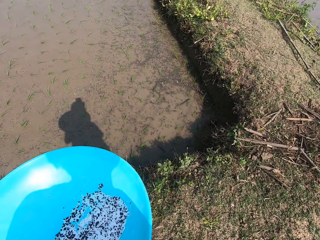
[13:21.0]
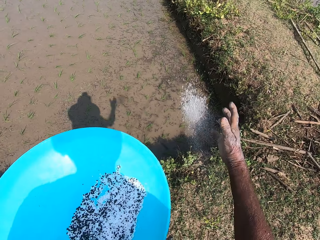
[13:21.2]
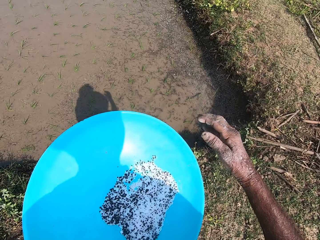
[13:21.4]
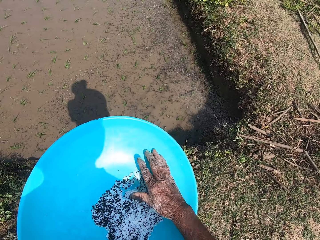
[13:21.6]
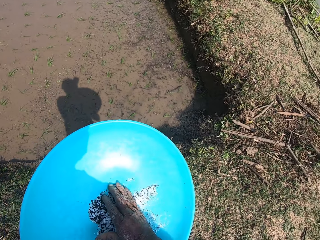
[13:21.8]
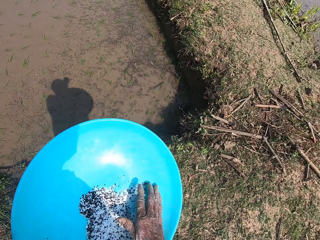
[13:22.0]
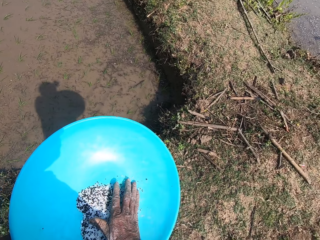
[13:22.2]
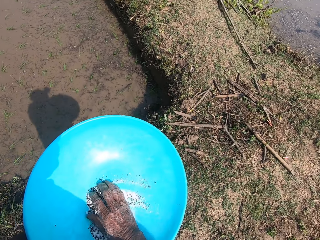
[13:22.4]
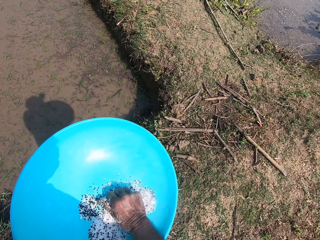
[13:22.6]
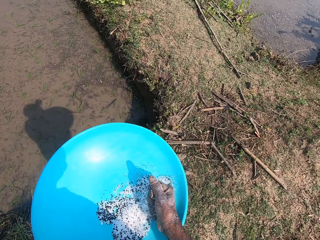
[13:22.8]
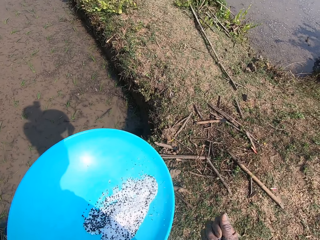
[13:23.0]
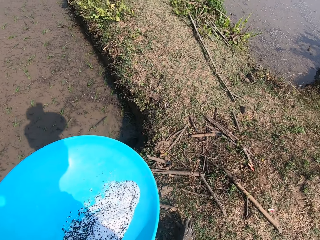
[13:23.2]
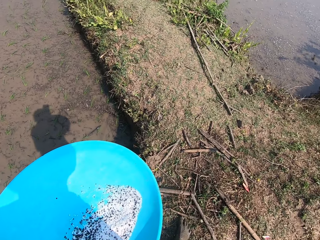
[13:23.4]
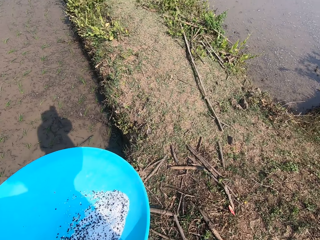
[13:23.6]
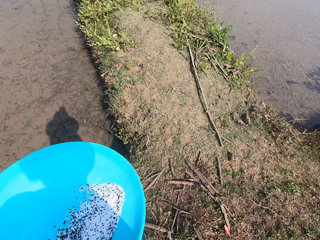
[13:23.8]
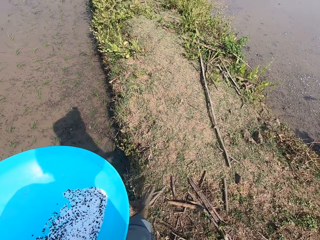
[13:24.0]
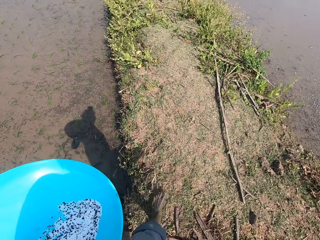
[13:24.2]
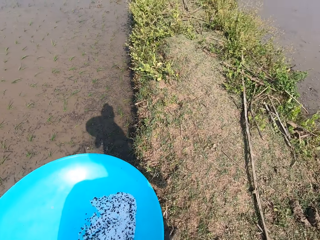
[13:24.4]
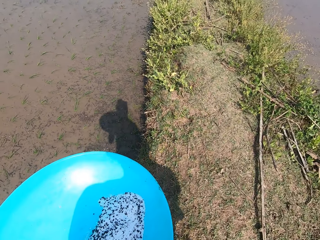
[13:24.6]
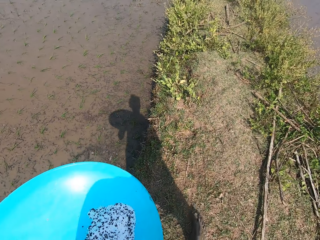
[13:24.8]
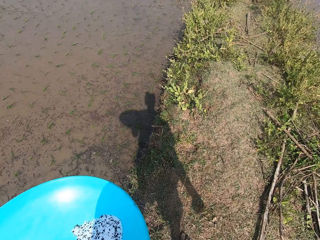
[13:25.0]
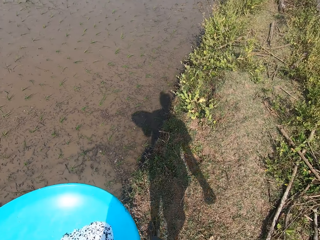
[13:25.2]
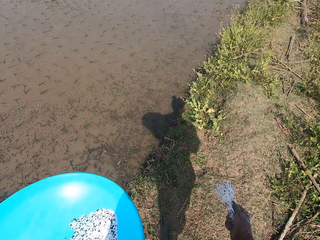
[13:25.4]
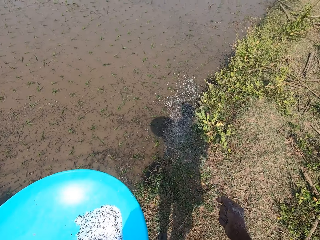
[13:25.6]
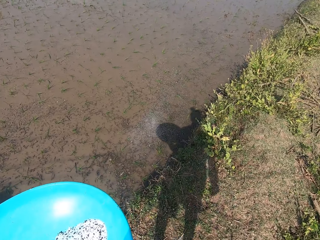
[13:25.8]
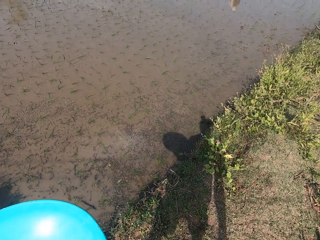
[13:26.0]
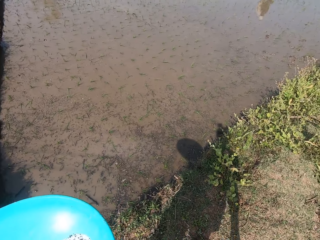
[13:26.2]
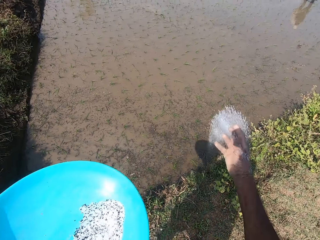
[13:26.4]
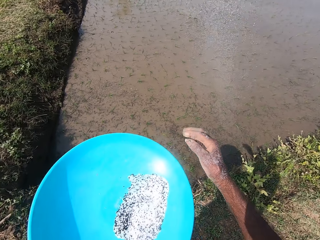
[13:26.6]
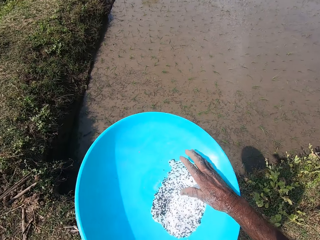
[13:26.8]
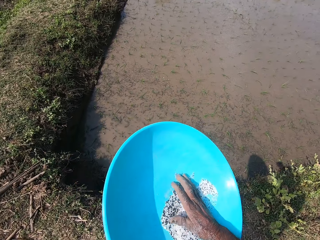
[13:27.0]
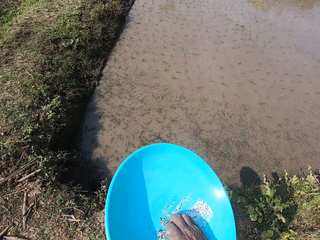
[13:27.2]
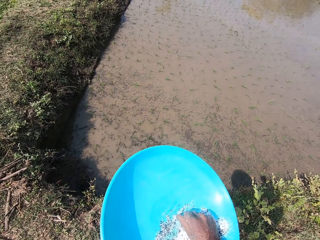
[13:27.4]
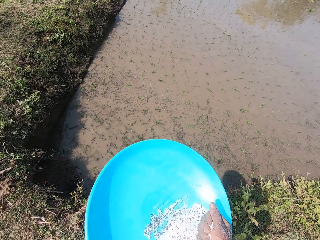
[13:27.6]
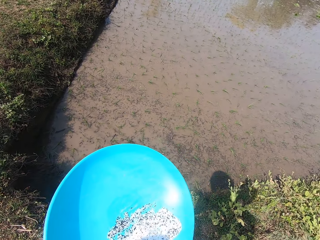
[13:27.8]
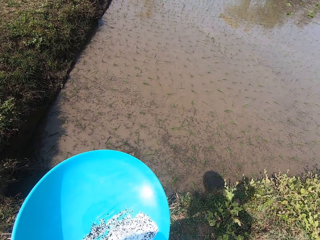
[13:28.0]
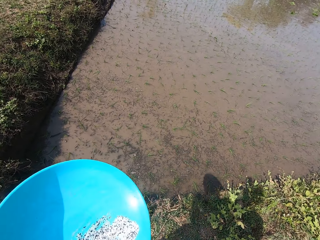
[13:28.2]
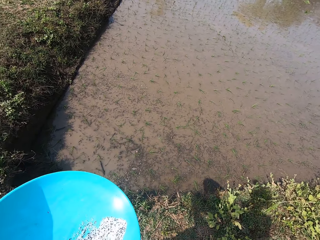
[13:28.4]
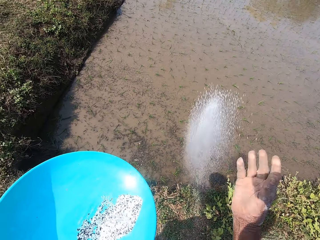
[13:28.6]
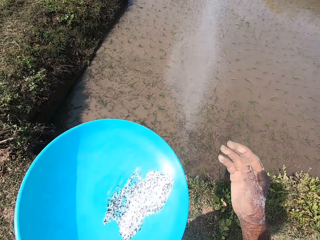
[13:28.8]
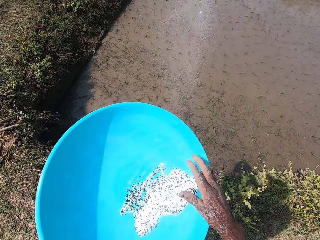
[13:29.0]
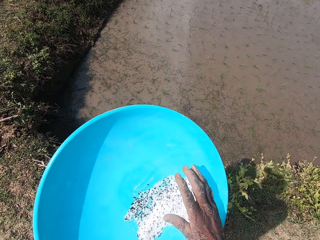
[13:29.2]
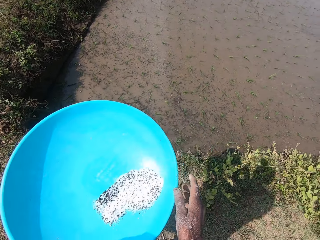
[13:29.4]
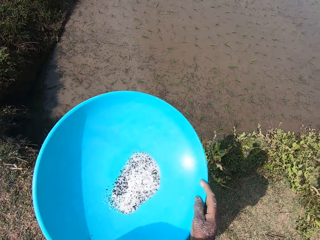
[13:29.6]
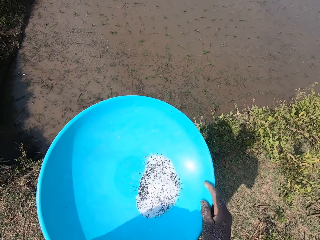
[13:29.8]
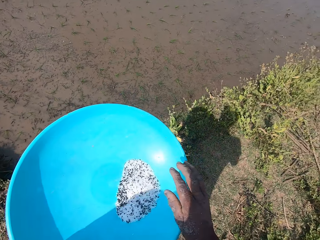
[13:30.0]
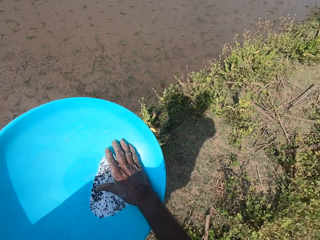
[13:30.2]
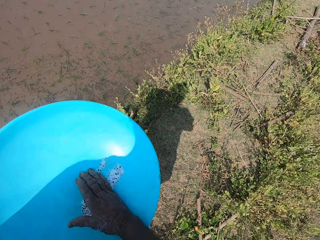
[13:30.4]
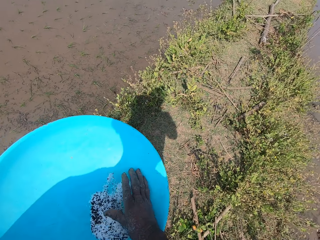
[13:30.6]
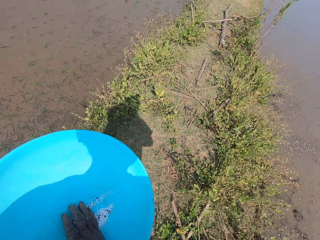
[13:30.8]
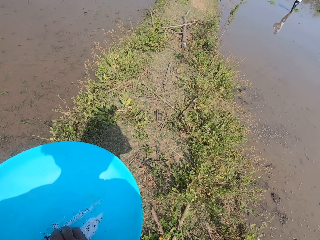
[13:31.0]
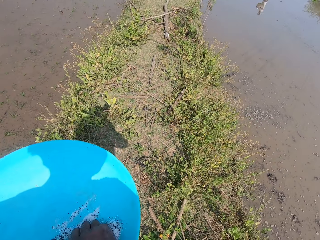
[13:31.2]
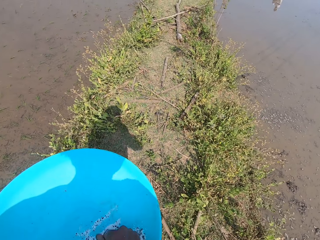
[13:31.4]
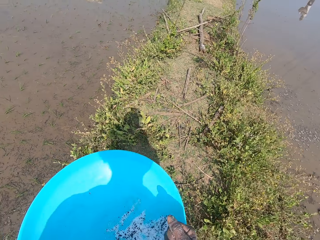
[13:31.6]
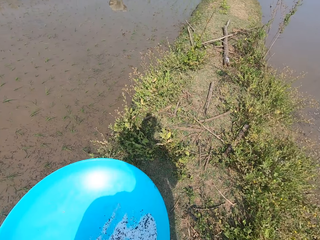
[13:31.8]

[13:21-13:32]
The camera wearer sprinkles the black seeds in his right hand on the muddy field. He takes some black seeds from the bowl in his left hand with his right hand. He sprinkles the black seeds in his right hand on the muddy field. He sprinkles the black seeds again. He takes some black seeds from the bowl in his left hand with his right hand. He sprinkles the black seeds in his right hand on the muddy field. He holds the black seed bowl with both hands and shakes the black seed bowl with both hands. He takes some black seeds from the bowl in his left hand with his right hand.

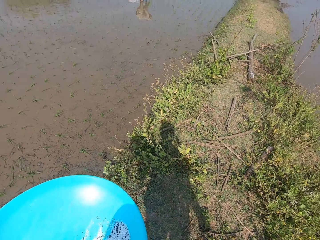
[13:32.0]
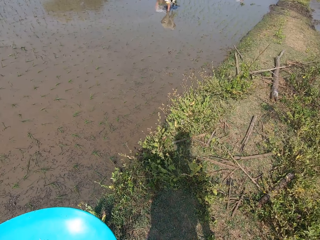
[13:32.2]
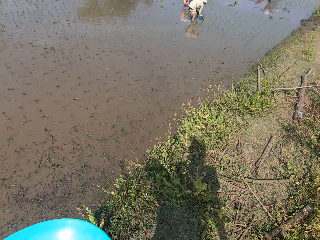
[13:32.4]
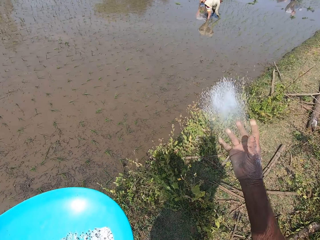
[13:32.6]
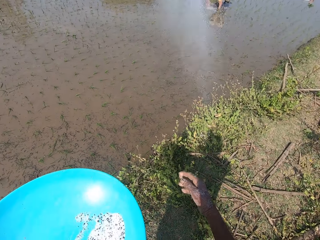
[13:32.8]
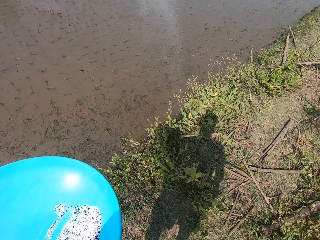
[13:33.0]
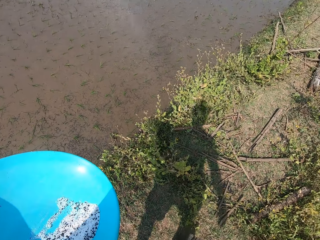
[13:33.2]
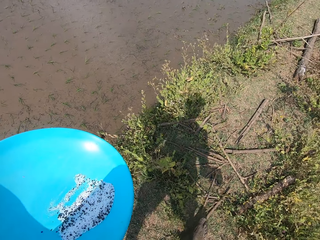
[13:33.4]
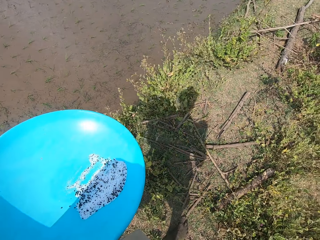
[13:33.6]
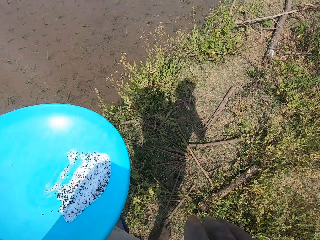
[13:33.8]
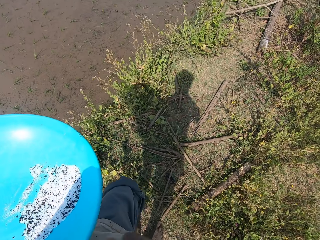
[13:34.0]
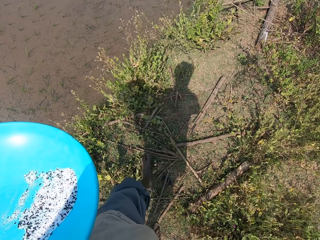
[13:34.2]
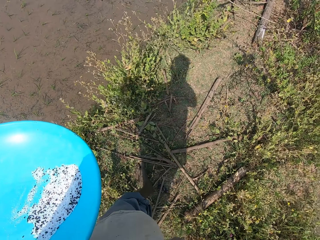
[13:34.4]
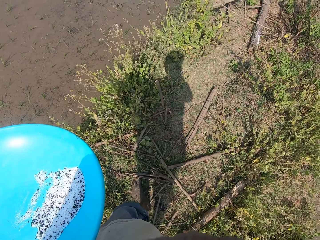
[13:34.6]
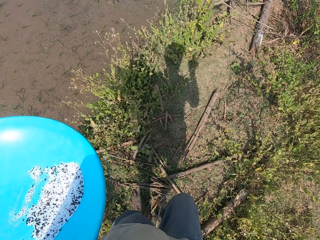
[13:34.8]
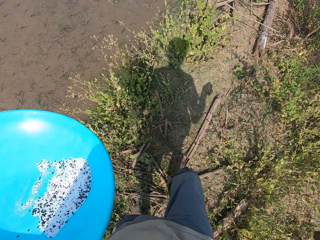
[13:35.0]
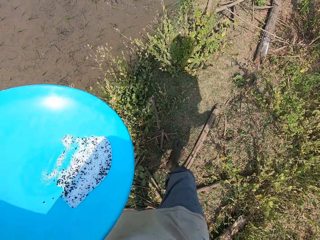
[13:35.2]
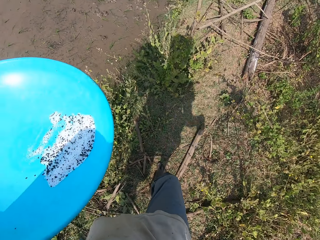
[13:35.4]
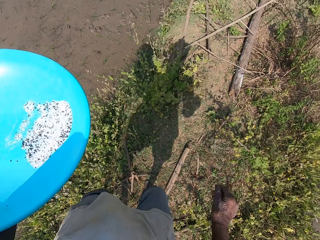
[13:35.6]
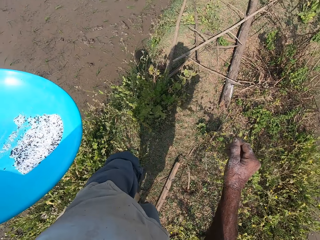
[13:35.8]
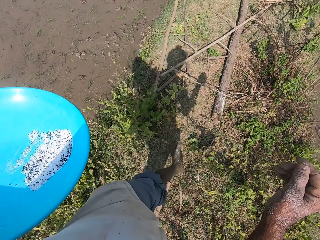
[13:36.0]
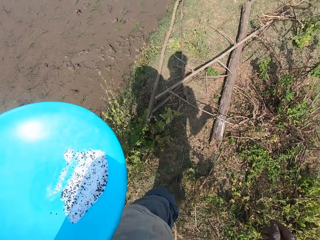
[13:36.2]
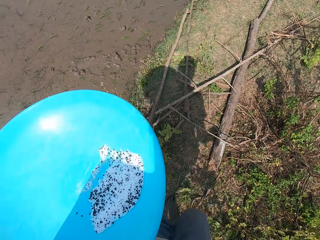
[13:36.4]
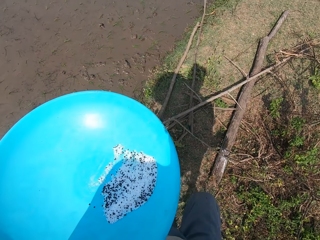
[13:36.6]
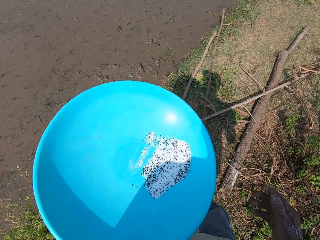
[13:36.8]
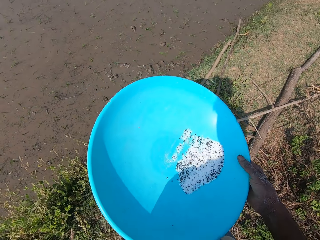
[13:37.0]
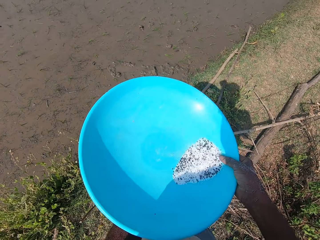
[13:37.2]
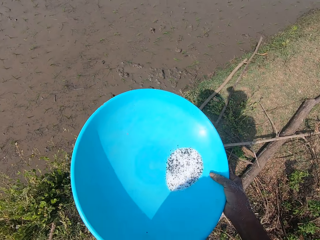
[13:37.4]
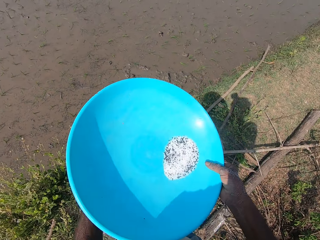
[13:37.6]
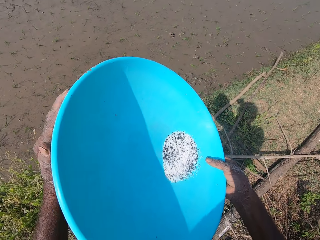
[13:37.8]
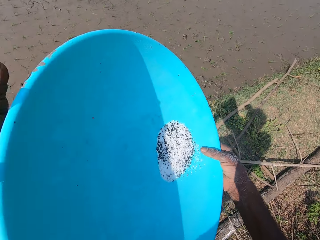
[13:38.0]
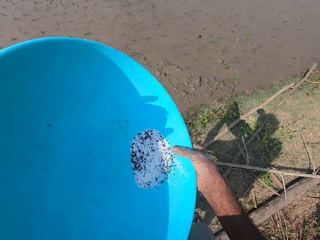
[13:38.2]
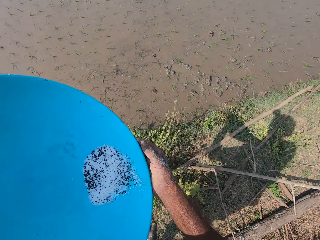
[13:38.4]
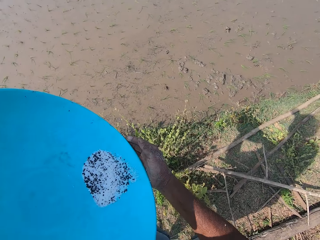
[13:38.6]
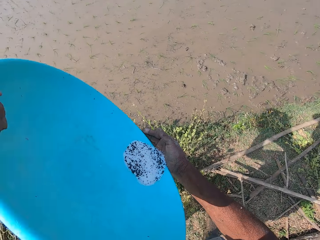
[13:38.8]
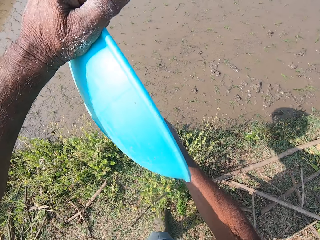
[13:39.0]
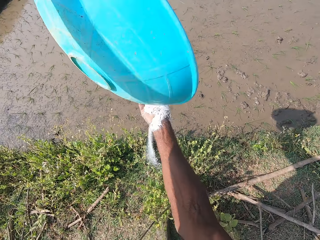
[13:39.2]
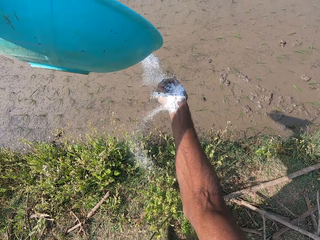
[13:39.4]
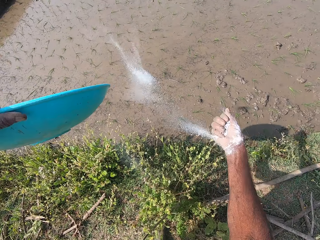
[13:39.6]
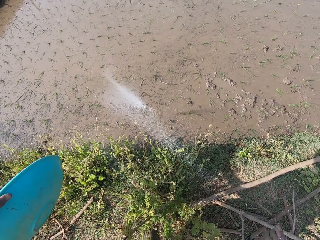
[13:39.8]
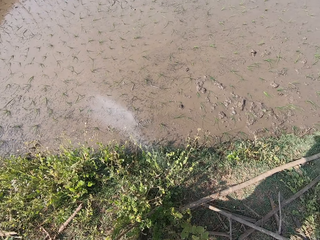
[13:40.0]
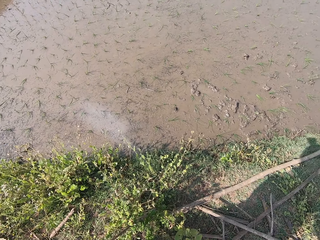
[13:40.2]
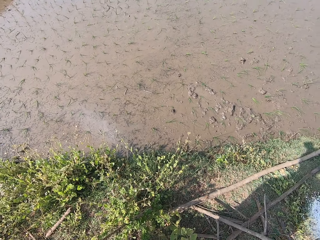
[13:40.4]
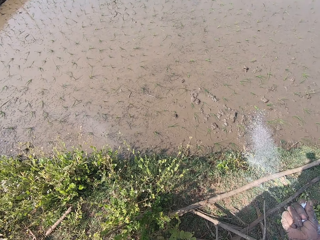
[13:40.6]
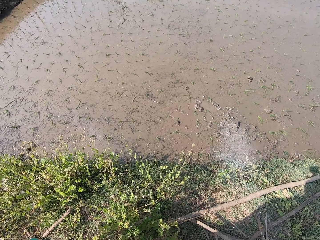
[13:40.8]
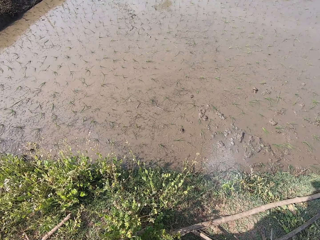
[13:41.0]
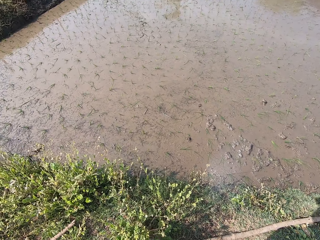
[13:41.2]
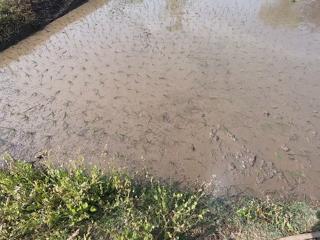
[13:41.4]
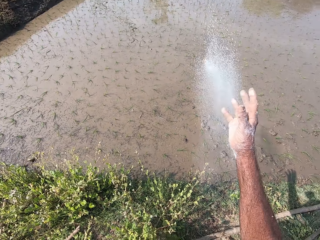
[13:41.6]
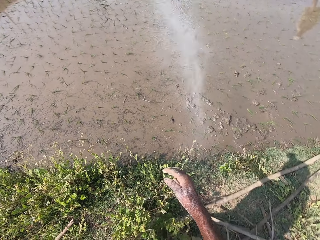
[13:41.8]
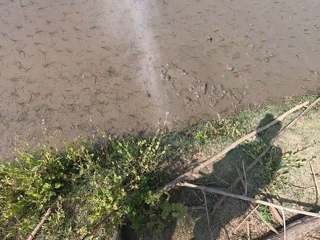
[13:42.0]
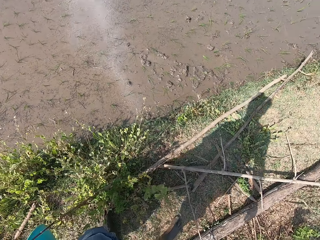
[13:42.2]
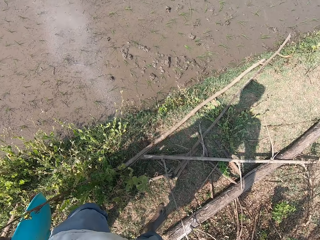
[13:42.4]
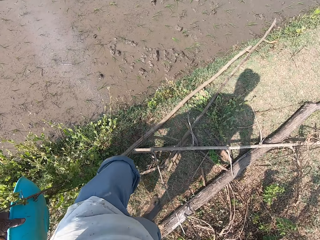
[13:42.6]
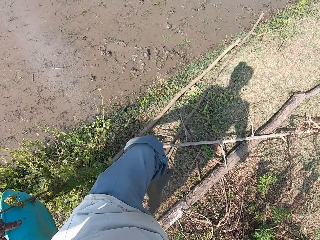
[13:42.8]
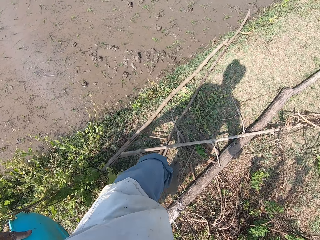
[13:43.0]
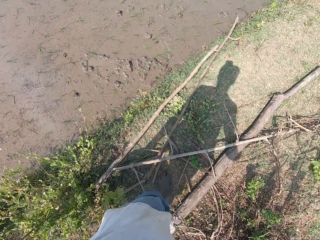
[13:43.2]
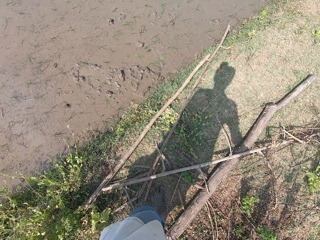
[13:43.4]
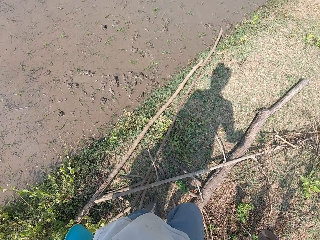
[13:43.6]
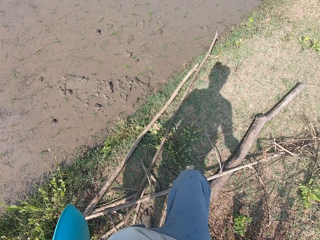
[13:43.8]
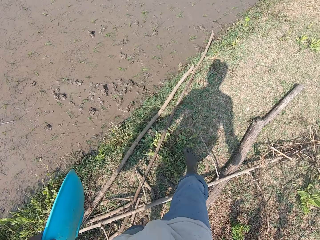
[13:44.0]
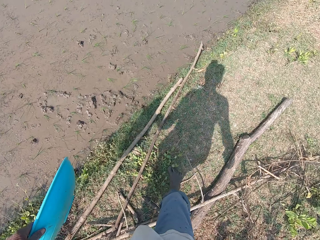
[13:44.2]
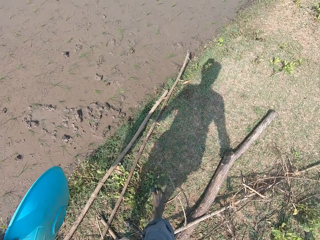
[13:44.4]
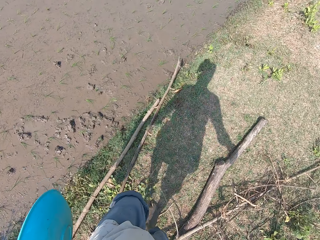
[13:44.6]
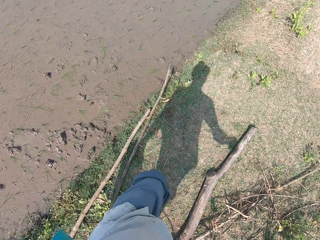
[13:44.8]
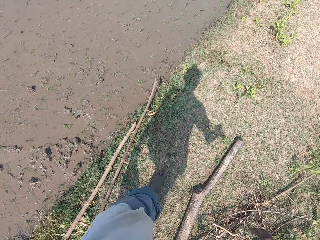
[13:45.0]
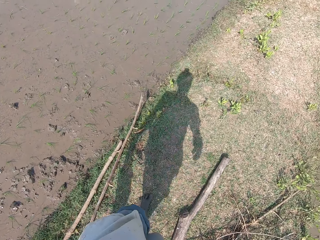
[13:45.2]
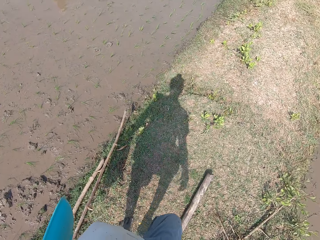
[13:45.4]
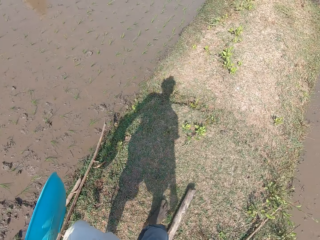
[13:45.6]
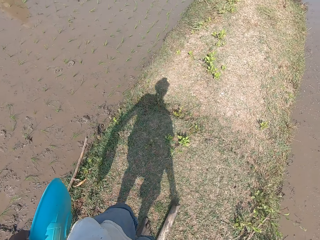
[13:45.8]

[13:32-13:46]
The camera wearer sprinkles the black seeds in his right hand on the muddy field. He walks along the path on the farm with the black seed bowl in his left hand. He holds the black seed bowl with both hands and shakes the black seed bowl with both hands. He pours the black seeds in the bowl in his left hand on his right hand. He sprinkles the black seeds in his right hand on the muddy field. He sprinkles the black seeds again. He walks along the path on the farm beside the flooded area with the bowl in his left hand.
